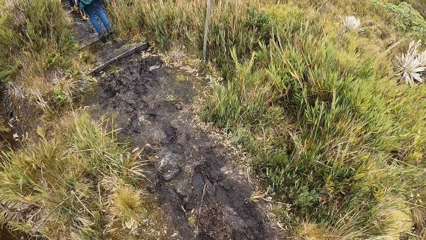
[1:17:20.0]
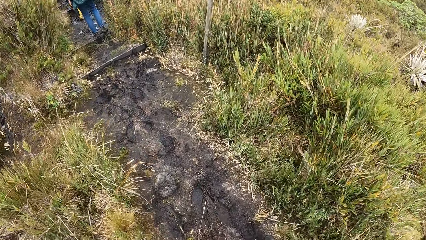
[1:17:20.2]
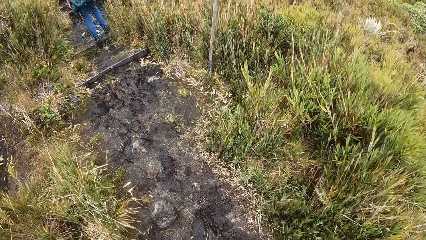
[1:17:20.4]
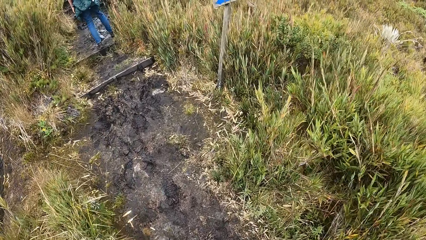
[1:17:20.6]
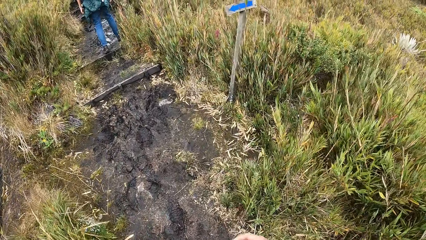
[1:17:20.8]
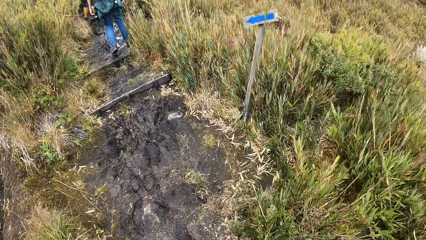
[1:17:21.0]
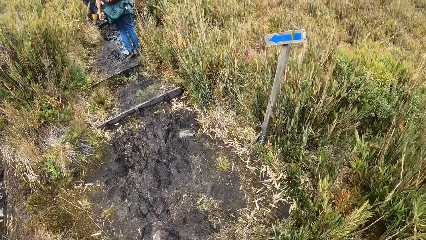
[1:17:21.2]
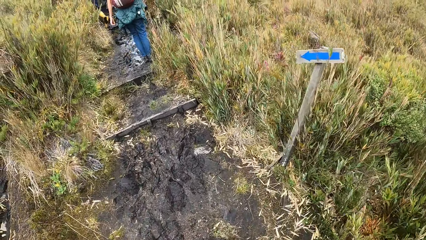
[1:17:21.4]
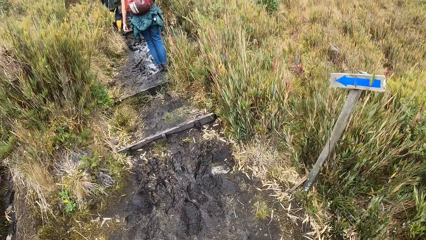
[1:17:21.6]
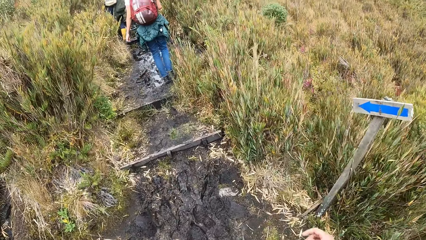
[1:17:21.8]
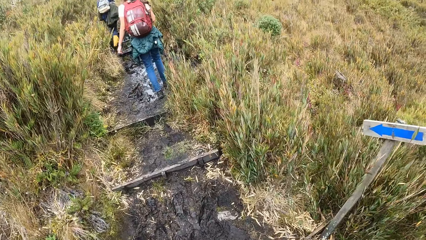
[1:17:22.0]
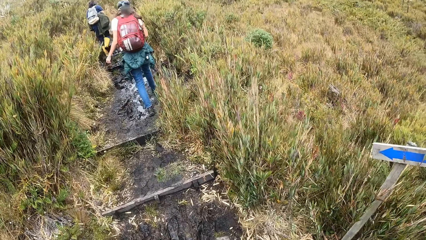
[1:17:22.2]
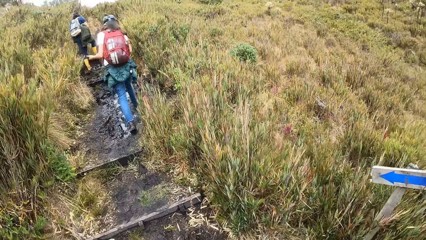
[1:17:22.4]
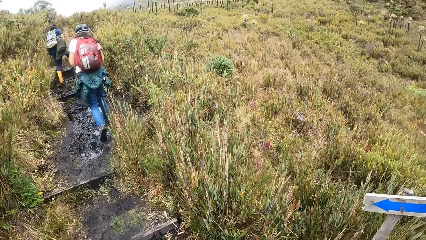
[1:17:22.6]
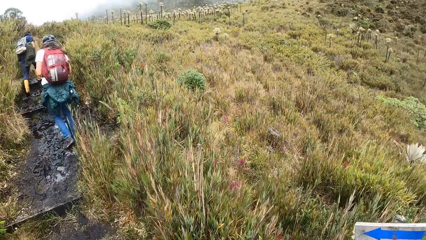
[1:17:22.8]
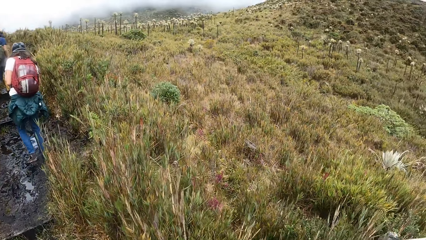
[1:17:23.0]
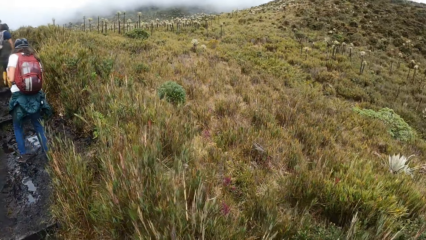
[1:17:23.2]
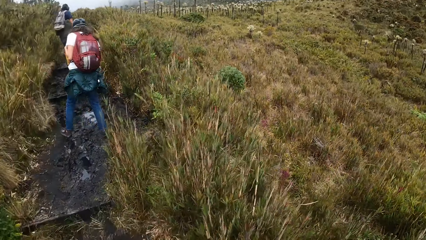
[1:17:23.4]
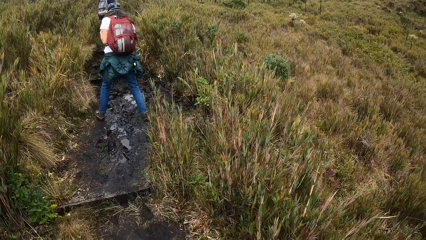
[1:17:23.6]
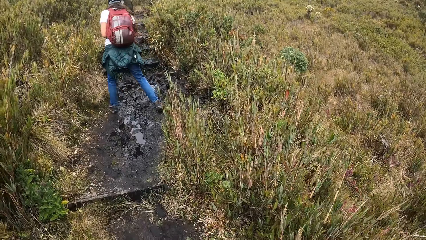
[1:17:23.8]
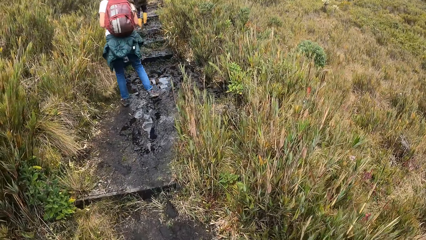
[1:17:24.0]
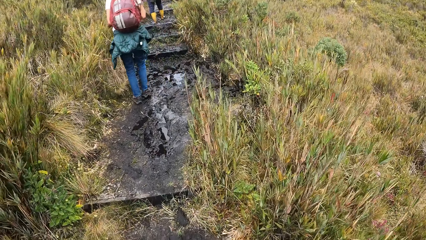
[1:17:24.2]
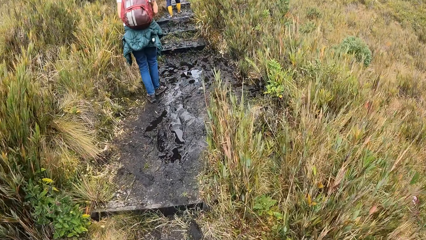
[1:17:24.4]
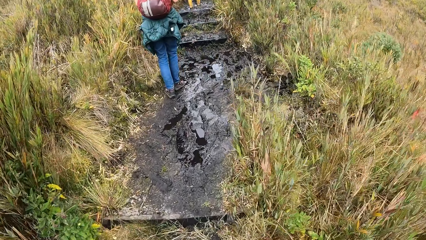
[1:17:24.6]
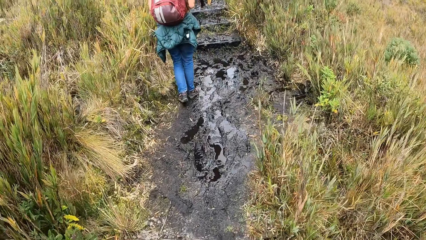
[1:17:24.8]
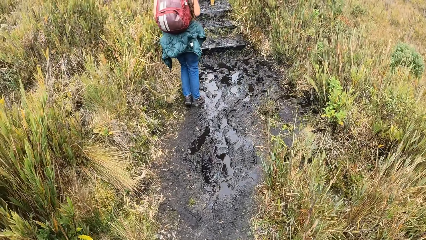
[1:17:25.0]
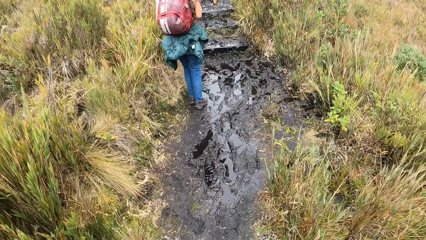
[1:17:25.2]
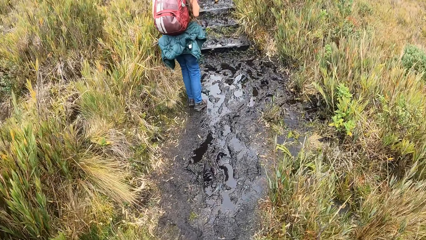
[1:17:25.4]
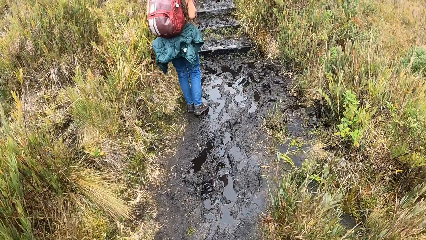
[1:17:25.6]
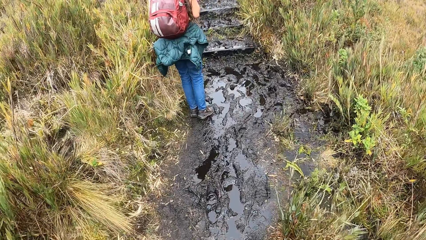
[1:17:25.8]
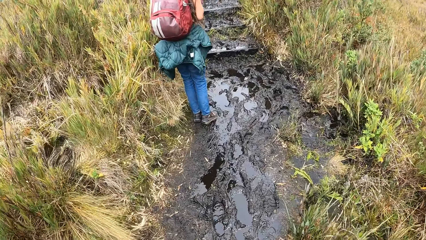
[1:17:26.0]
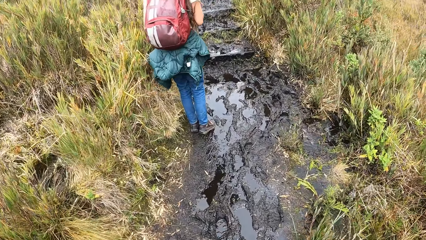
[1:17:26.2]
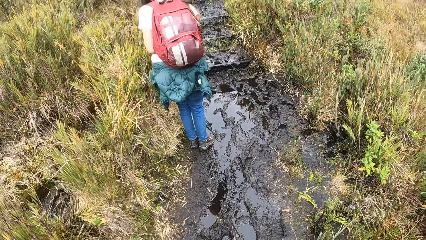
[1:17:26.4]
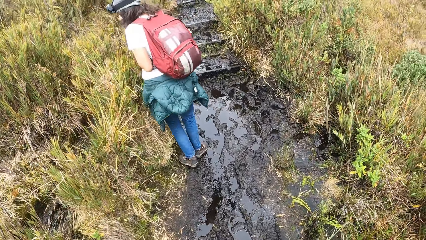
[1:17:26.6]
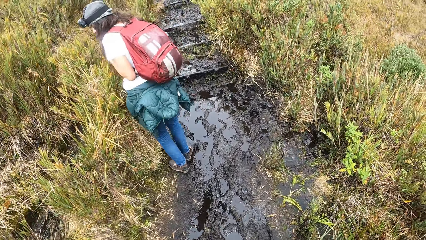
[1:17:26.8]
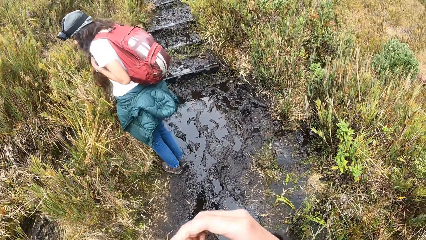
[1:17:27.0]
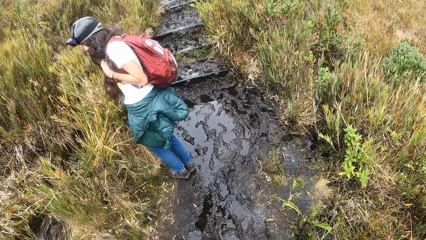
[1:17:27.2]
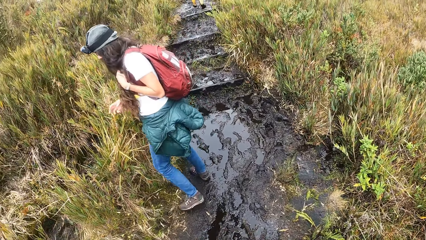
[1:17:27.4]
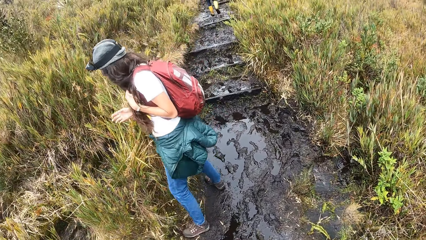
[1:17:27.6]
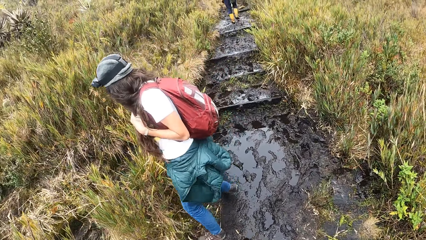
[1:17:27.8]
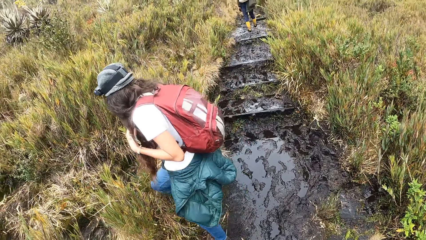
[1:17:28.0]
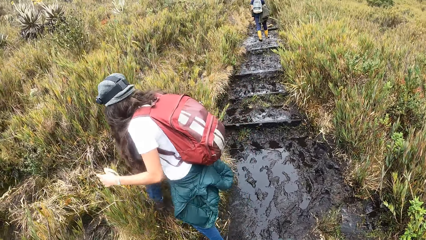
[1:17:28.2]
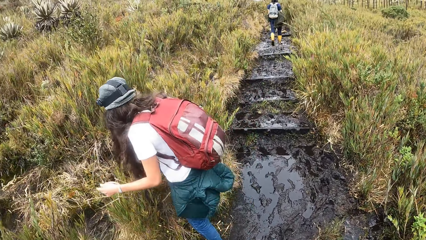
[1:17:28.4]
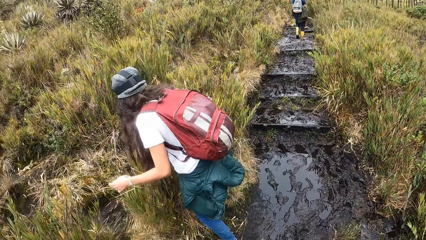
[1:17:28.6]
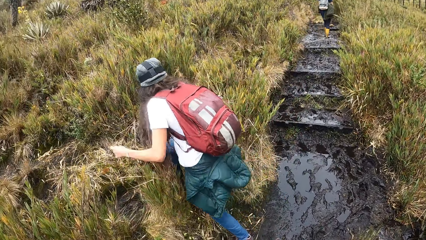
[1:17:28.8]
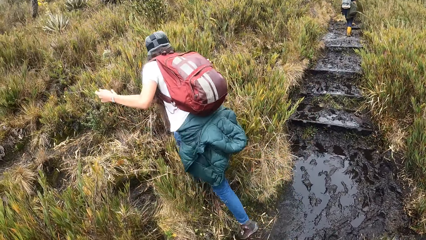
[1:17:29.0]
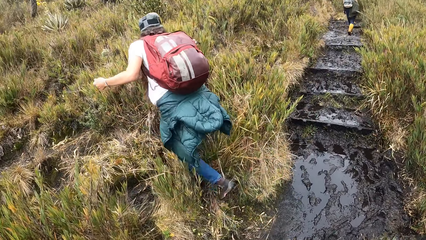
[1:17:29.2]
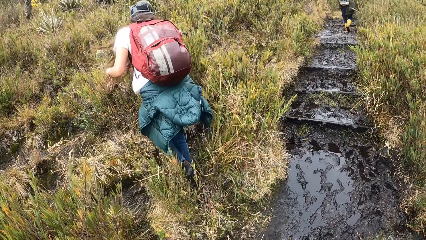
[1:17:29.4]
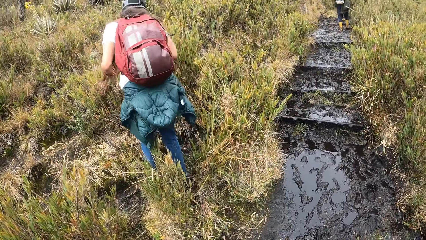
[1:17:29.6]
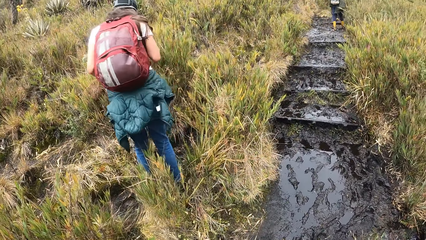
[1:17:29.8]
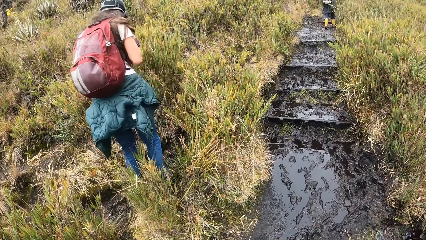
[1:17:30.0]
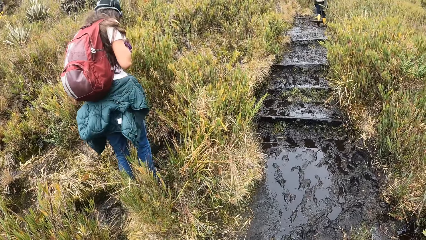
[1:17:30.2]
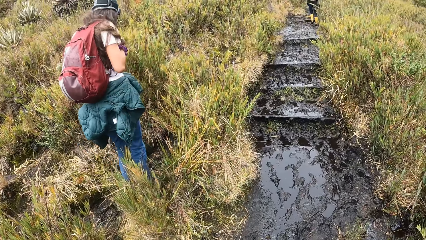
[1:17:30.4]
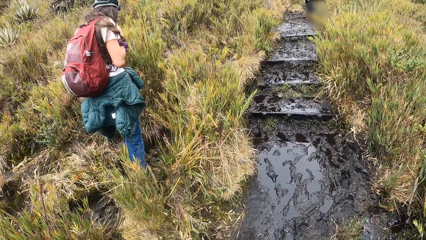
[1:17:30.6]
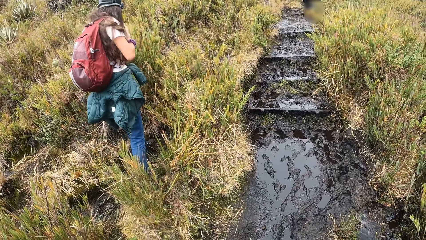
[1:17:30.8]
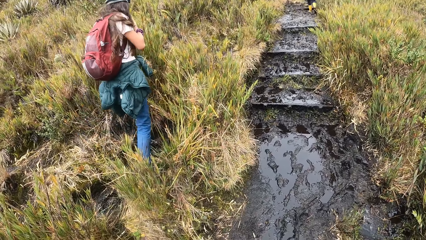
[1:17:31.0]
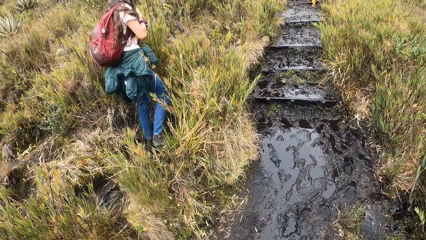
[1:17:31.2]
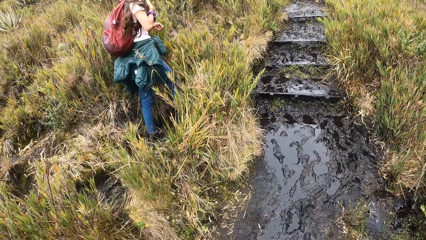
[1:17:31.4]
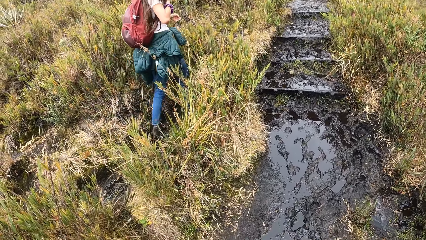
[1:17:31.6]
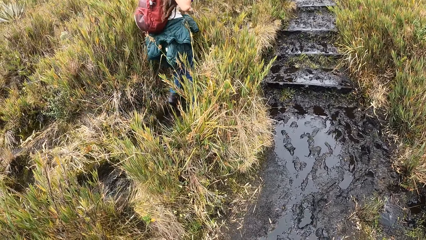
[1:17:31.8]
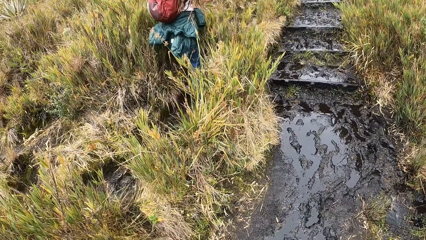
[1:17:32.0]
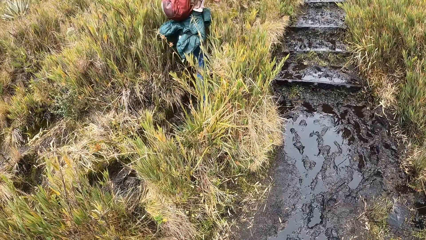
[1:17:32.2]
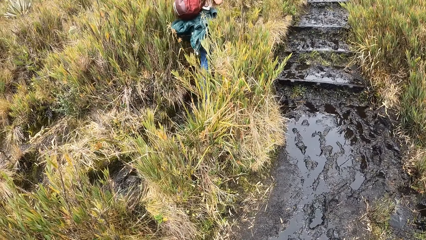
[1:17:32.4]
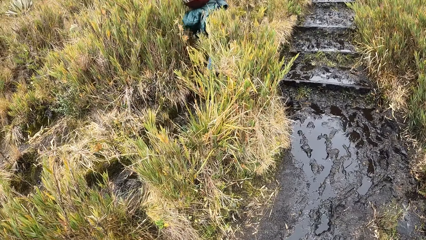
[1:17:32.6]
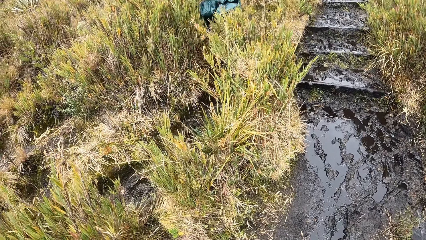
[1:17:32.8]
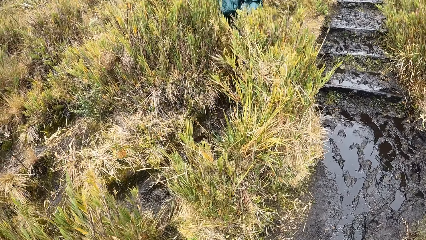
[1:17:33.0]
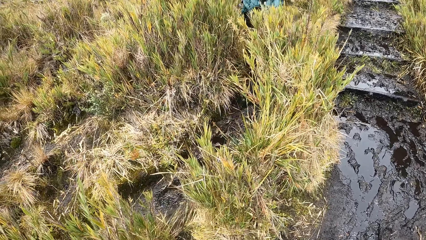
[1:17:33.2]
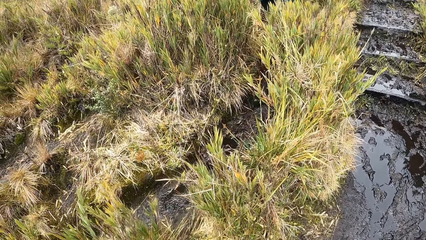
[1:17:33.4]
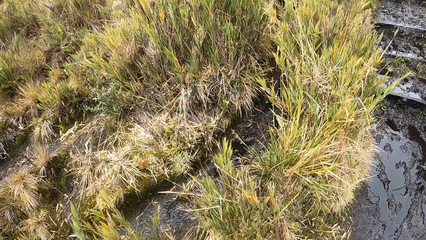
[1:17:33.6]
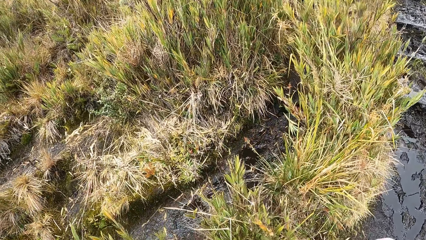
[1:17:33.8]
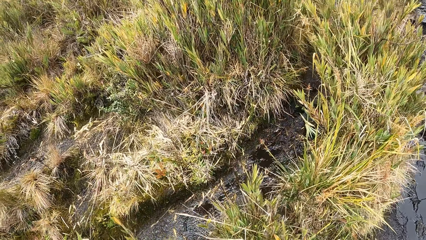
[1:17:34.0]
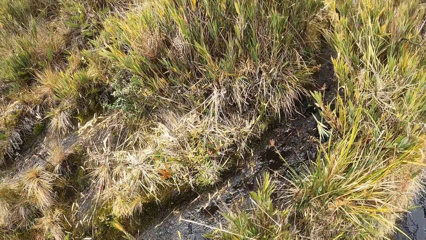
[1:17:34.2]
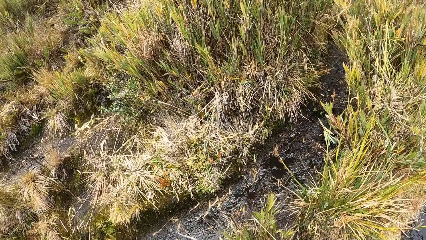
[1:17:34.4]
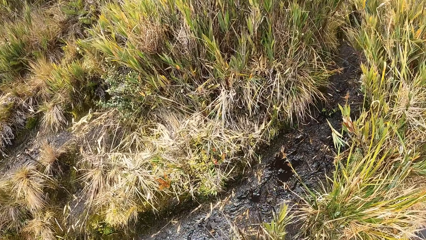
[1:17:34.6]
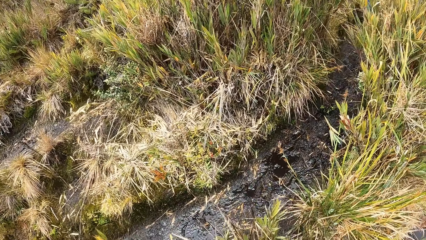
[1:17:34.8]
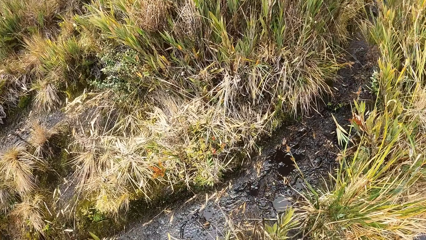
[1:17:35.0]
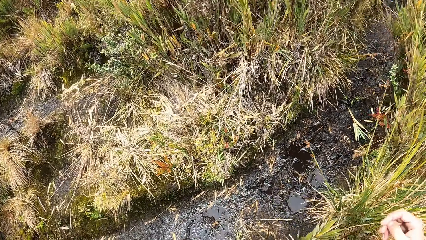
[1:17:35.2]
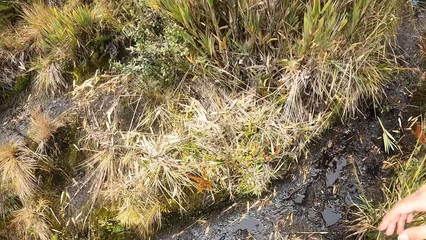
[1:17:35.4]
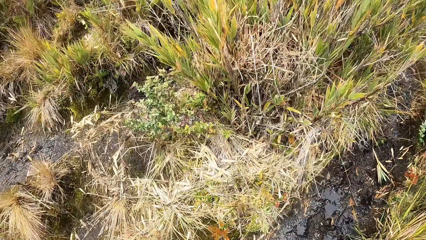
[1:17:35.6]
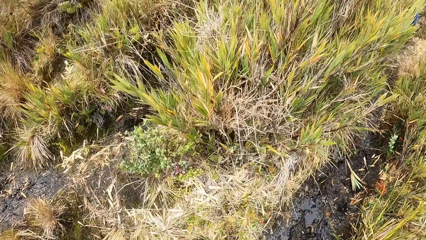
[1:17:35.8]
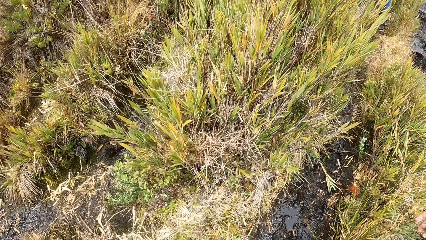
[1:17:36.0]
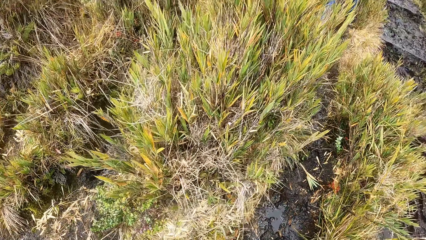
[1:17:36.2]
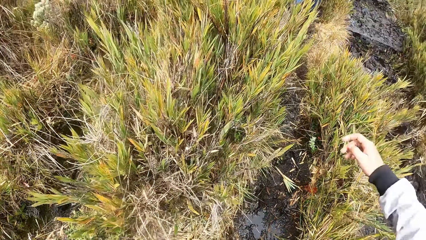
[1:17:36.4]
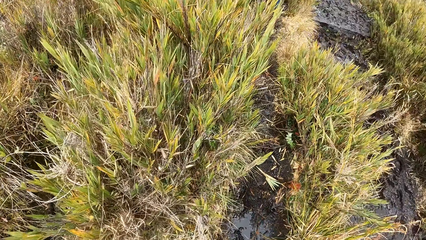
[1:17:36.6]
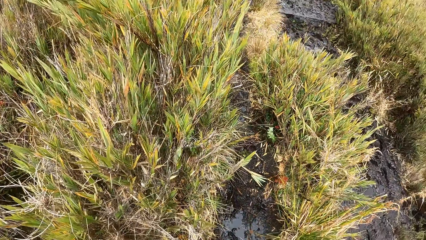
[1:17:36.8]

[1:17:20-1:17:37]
The camera wearer walks around. A woman climbs the hill. The woman crosses to a path in the field. The camera wearer moves the hands. The woman walks around. The woman climbs the hill. The camera wearer crosses to the path in the field. They look around.
